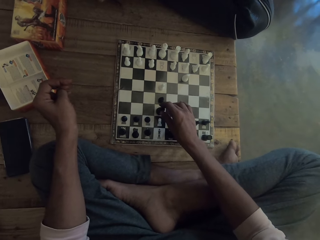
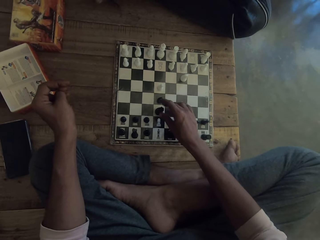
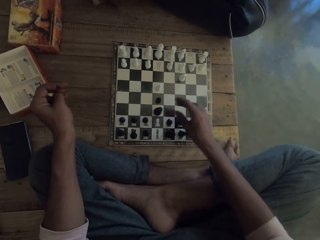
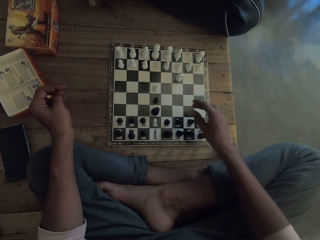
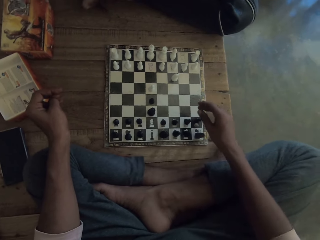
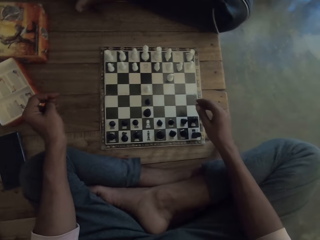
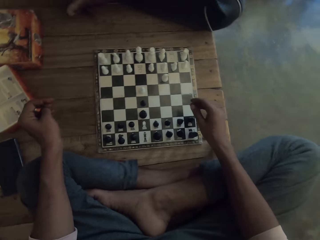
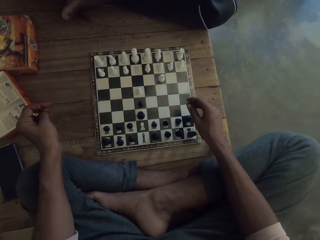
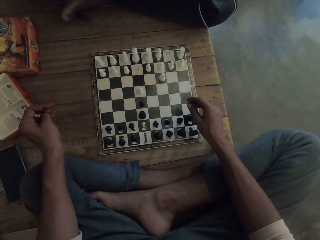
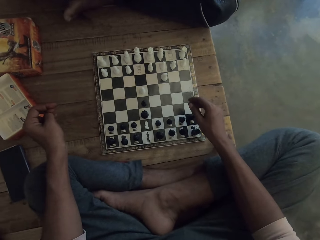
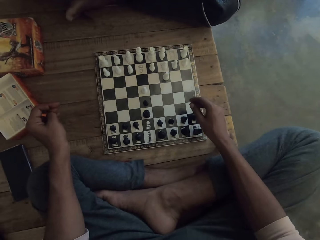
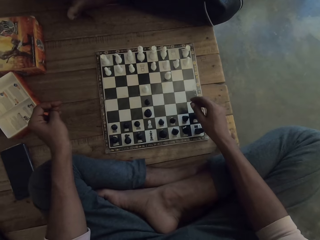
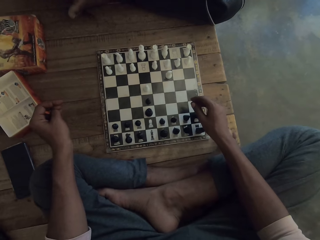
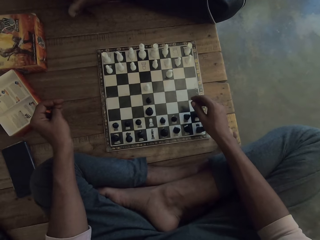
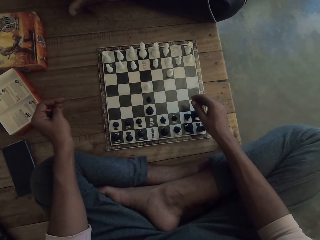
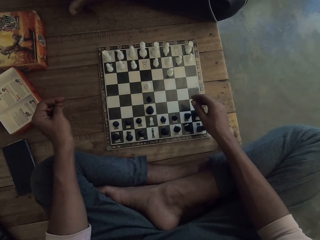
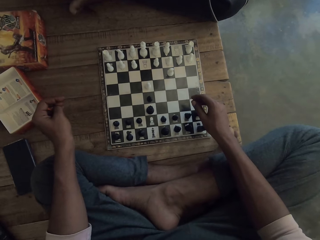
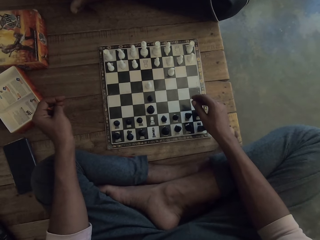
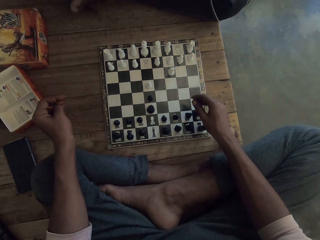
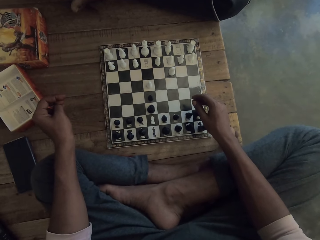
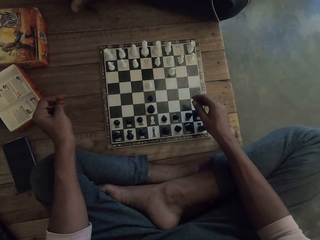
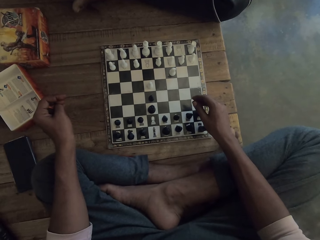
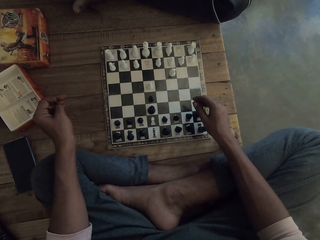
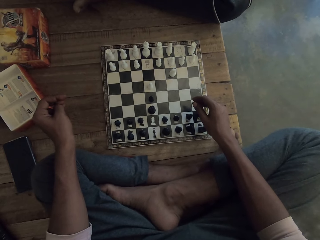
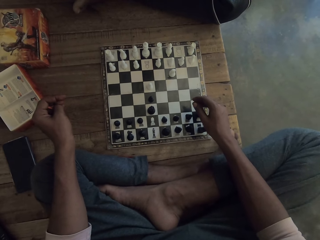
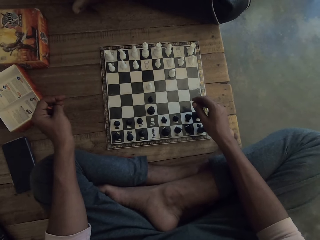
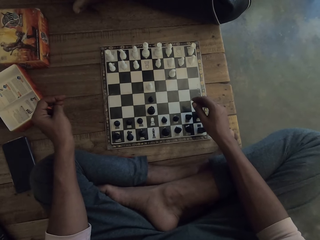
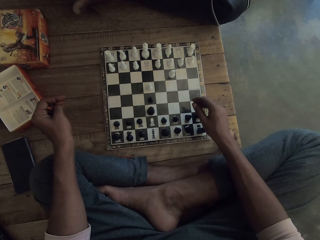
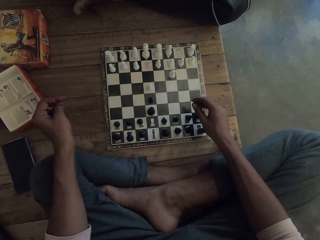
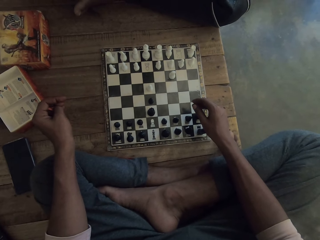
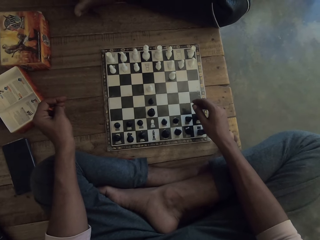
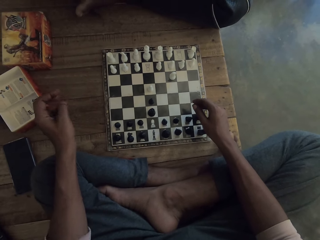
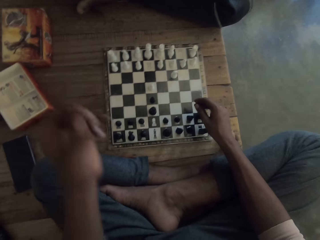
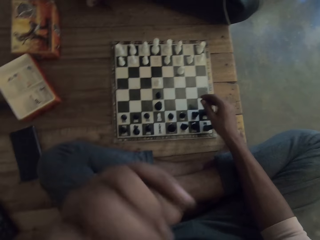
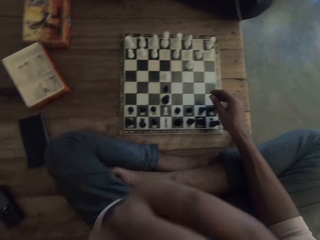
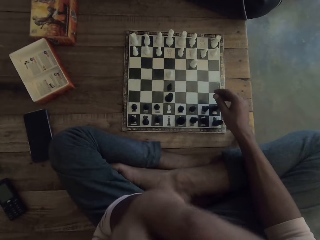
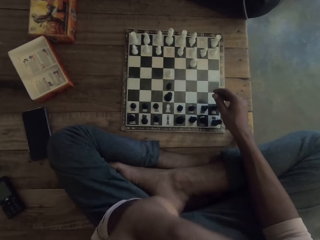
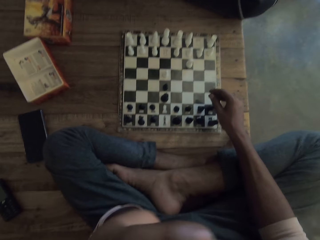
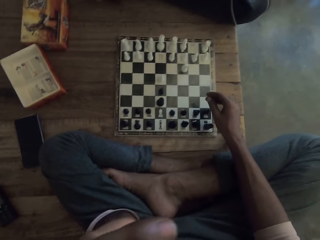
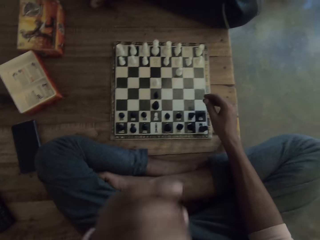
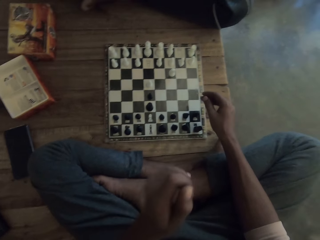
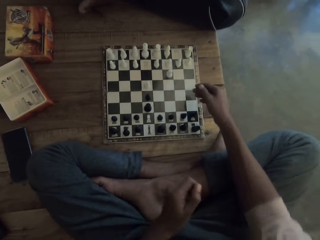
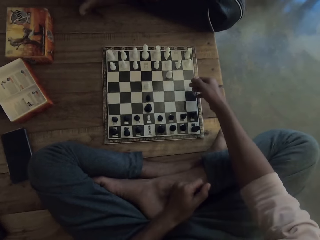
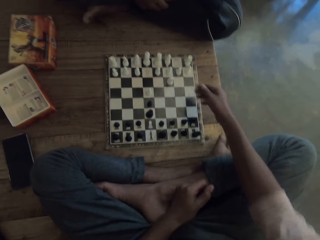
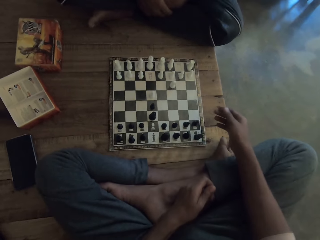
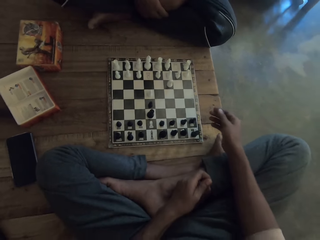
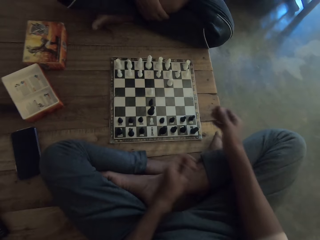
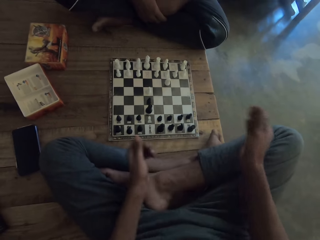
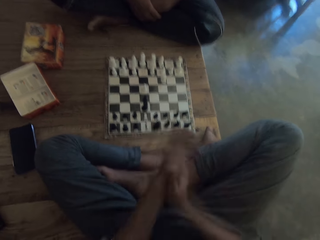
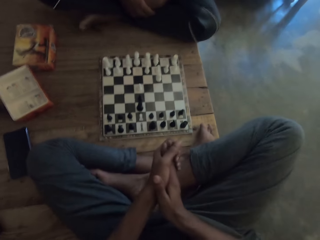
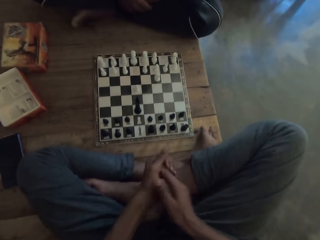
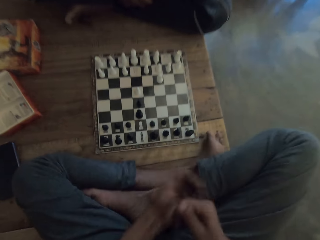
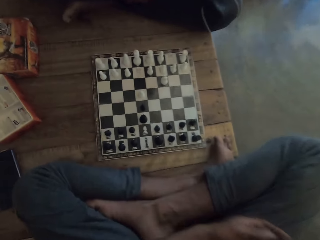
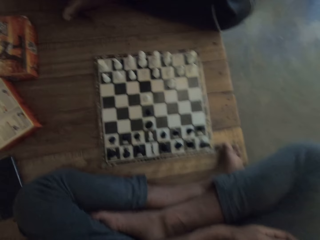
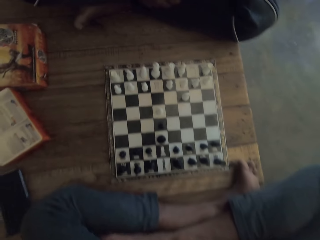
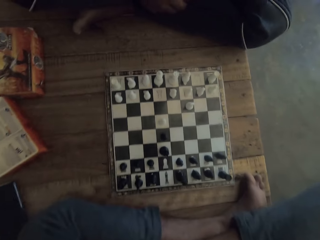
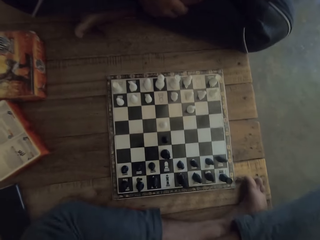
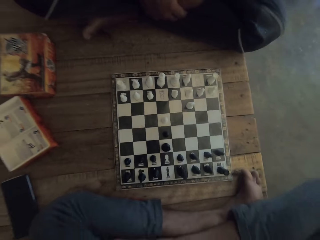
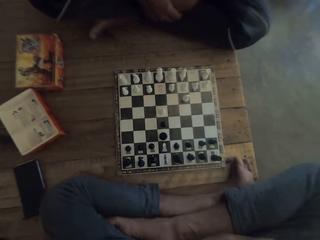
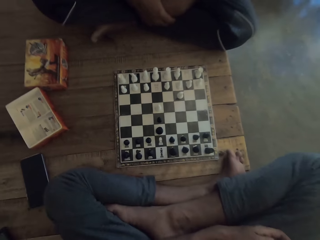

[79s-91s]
The camera wearer lets go of the piece. He talks to a man. He stares at the chessboard. He raises his hand towards his face. He scratches his face. He lowers his hand. He points at the chess table. He claps his hands. He laughs at the man.

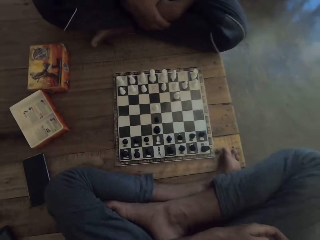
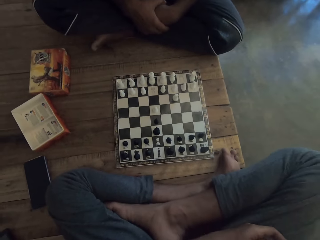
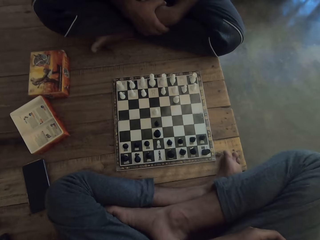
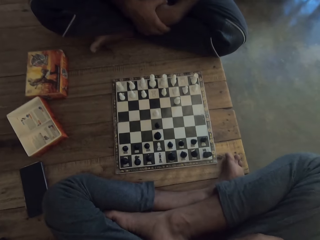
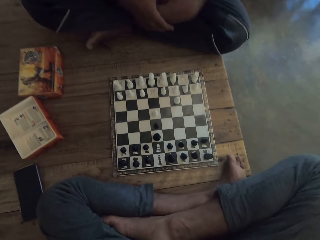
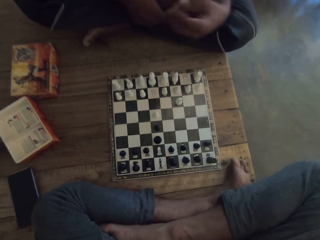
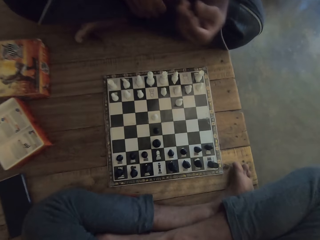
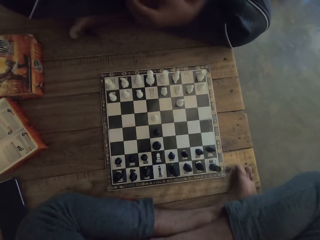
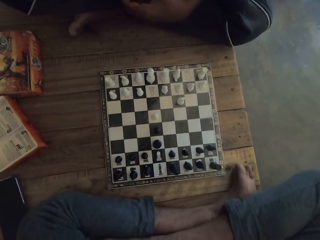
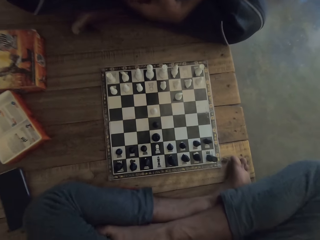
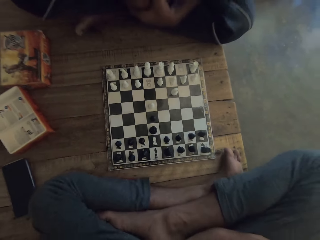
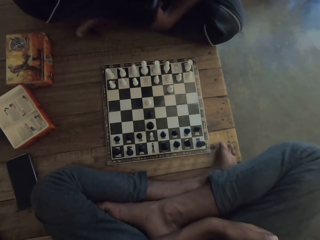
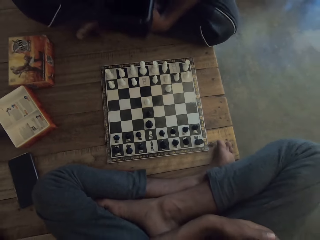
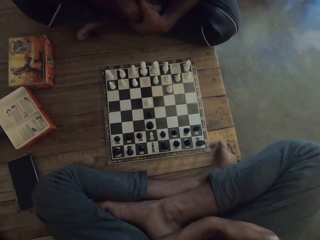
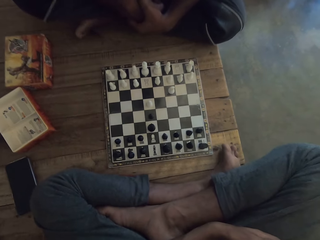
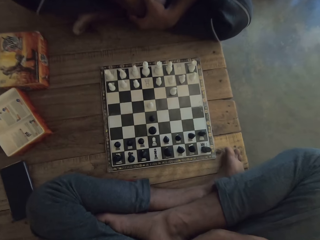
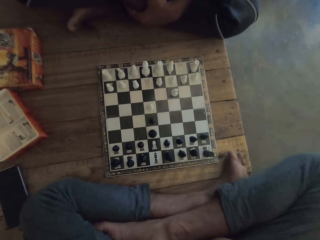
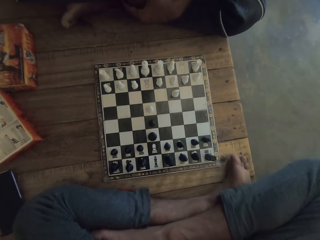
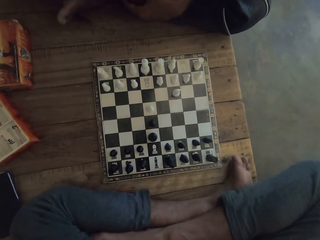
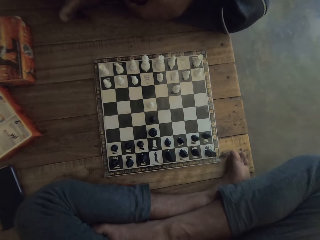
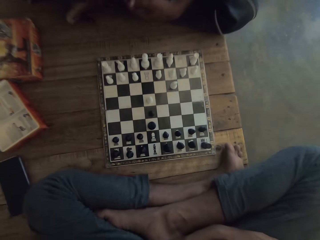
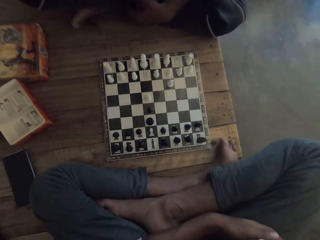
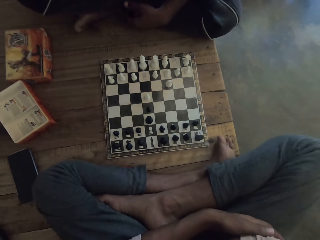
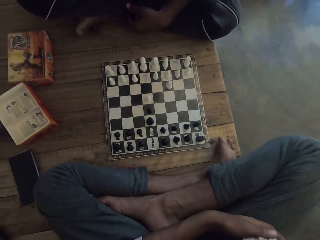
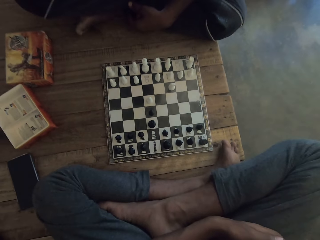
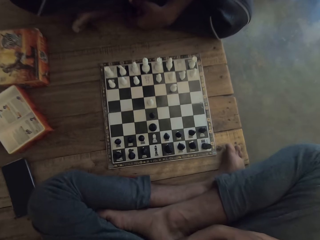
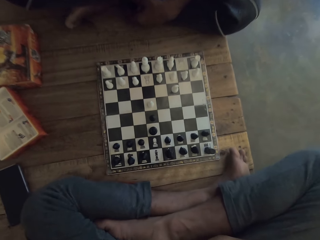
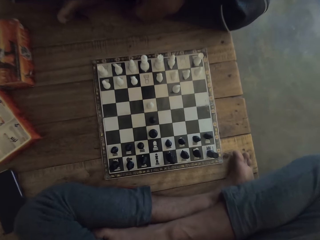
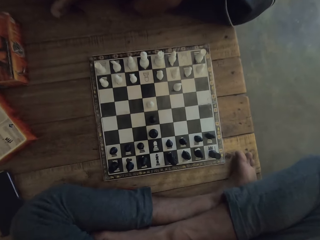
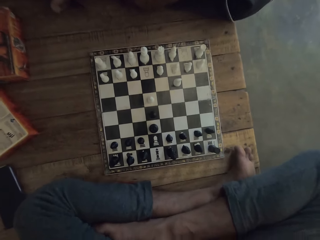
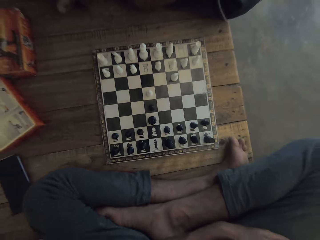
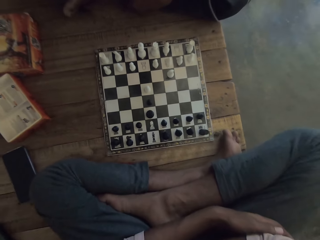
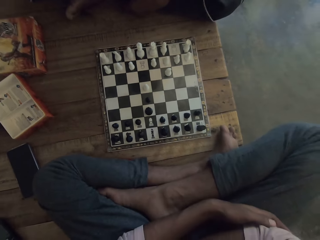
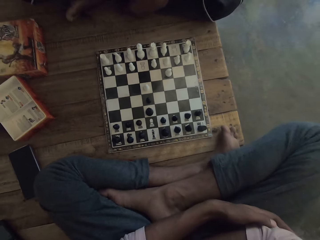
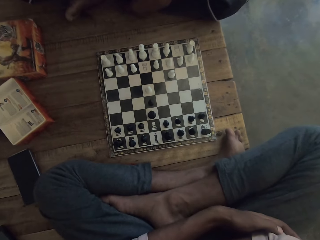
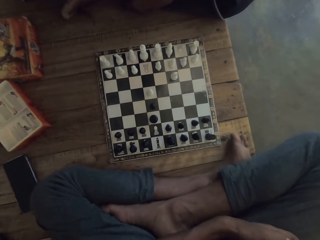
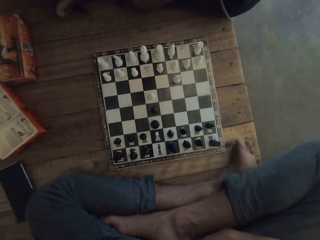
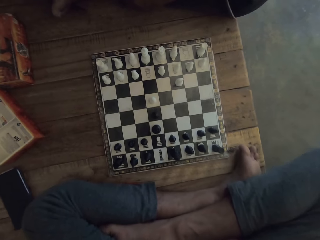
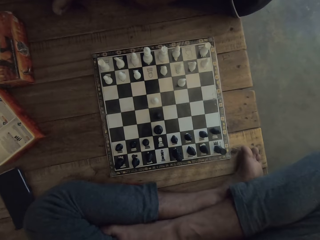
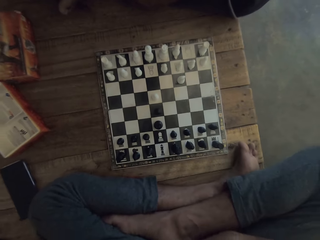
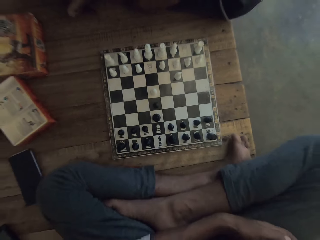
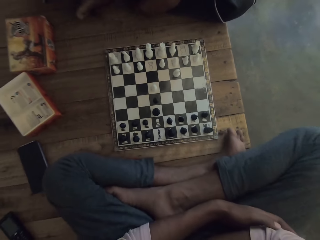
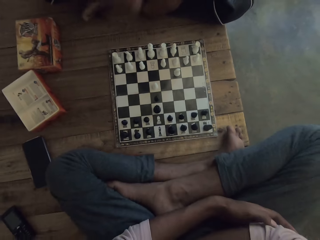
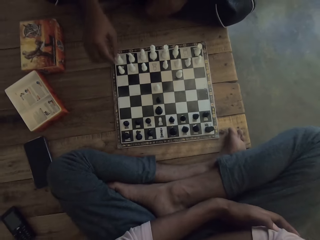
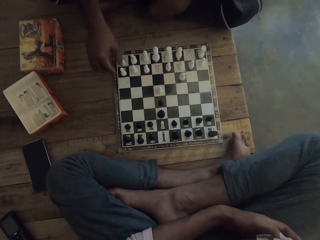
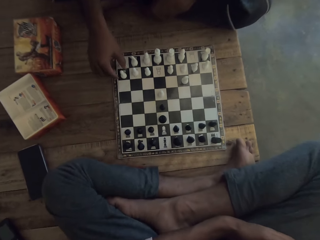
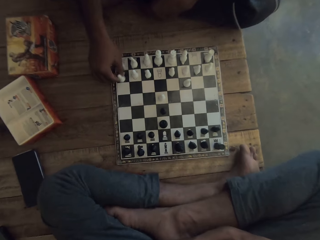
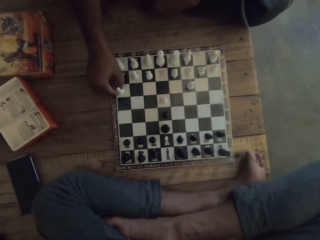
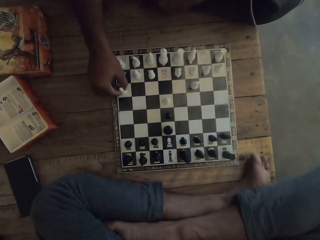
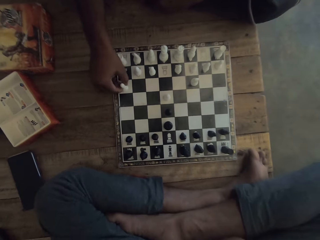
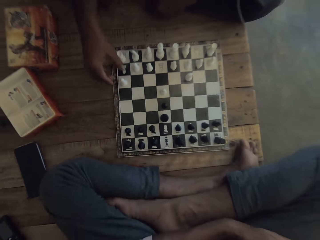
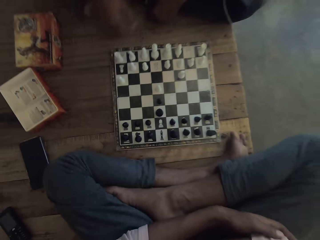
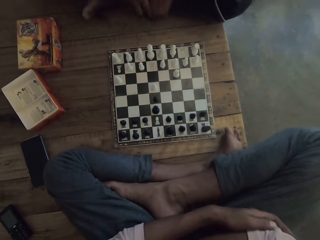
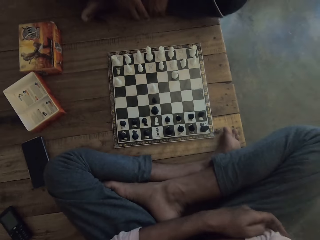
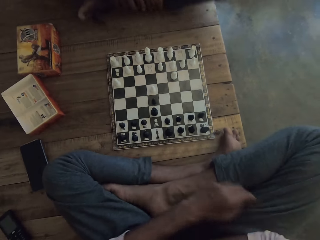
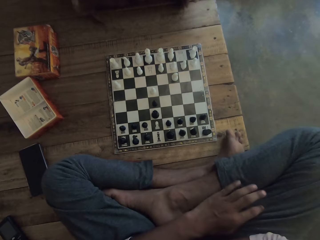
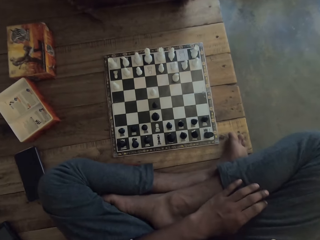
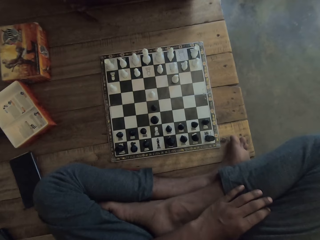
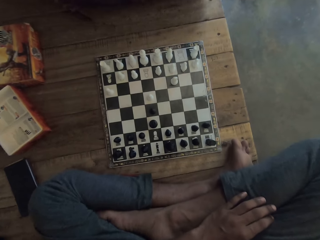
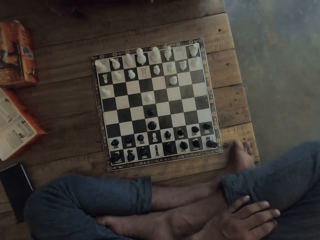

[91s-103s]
A man talks to the camera wearer. The camera wearer stares at the chessboard. The man moves his hand towards the chessboard. The camera wearer sings a song. The man moves the piece forwards, plays a chess game and lets go of the piece.
